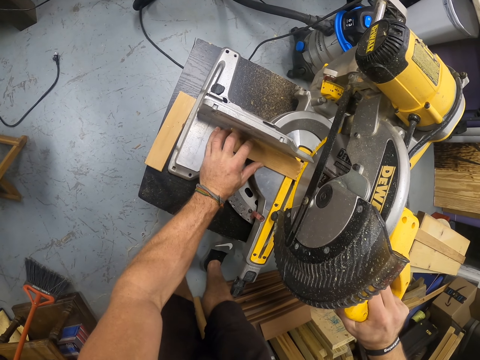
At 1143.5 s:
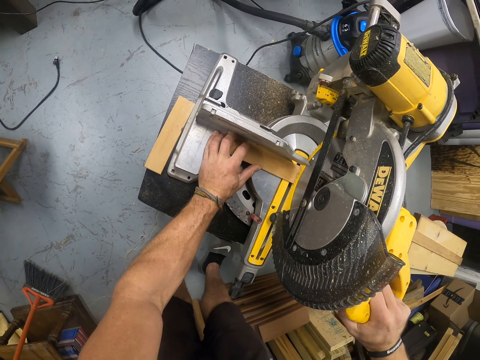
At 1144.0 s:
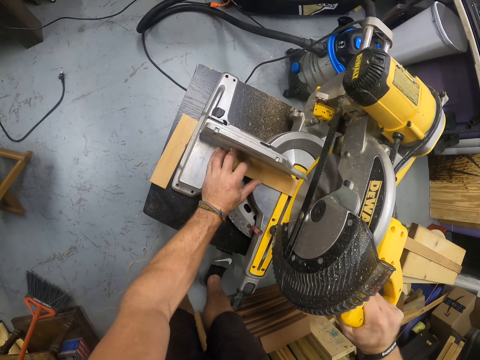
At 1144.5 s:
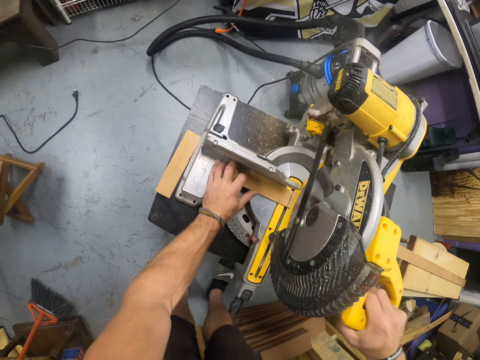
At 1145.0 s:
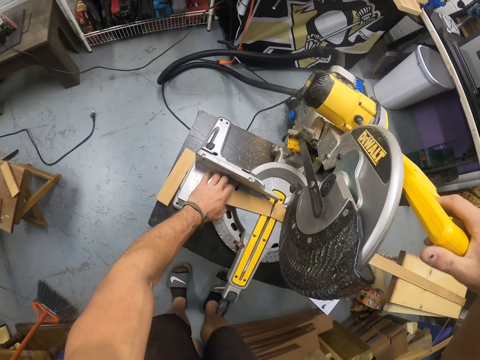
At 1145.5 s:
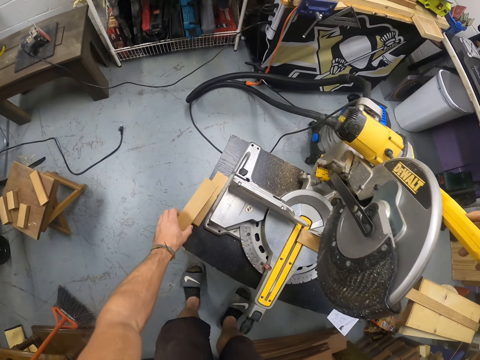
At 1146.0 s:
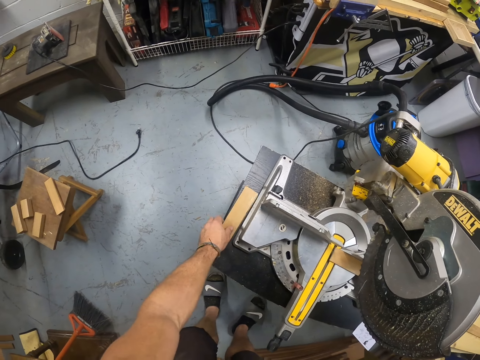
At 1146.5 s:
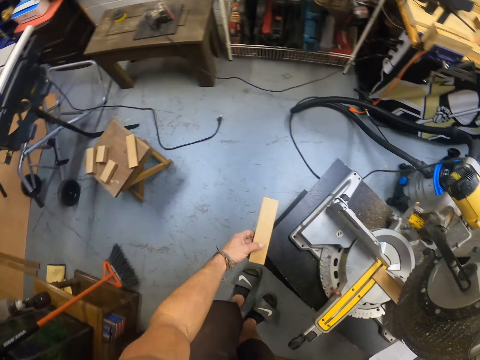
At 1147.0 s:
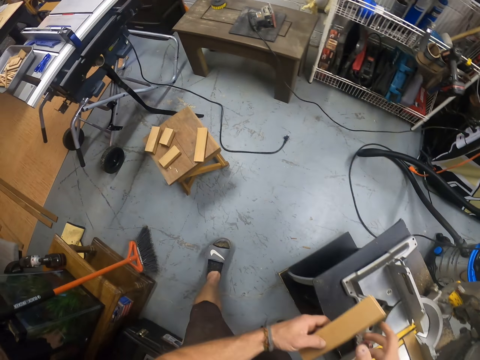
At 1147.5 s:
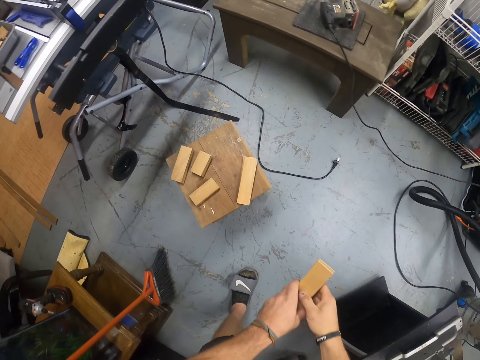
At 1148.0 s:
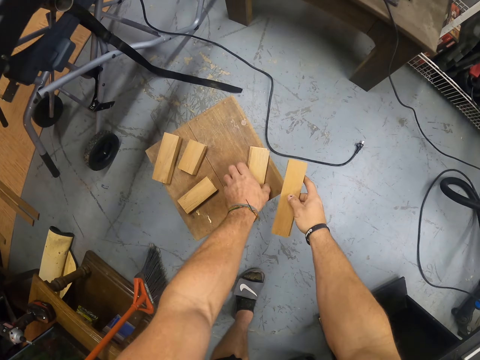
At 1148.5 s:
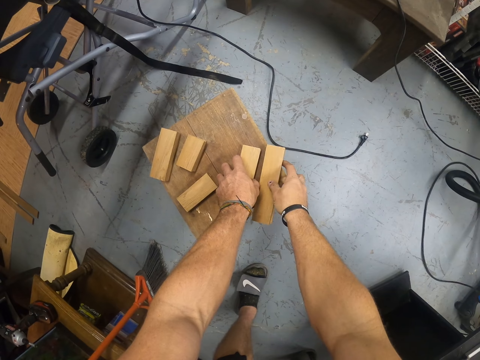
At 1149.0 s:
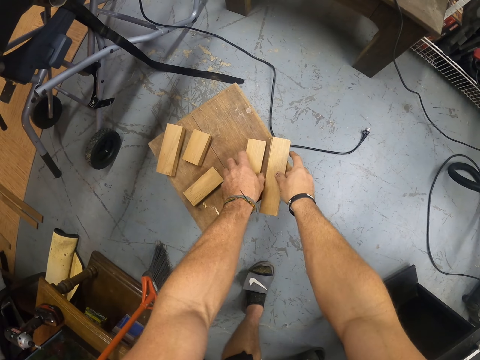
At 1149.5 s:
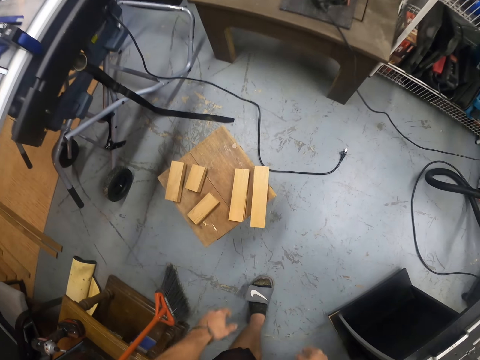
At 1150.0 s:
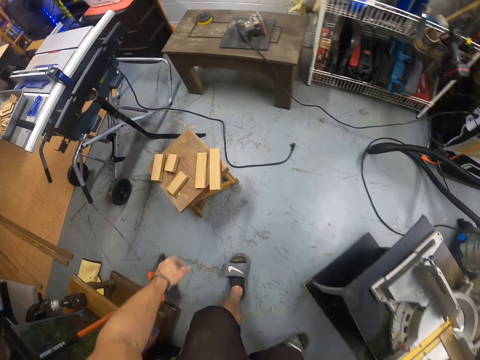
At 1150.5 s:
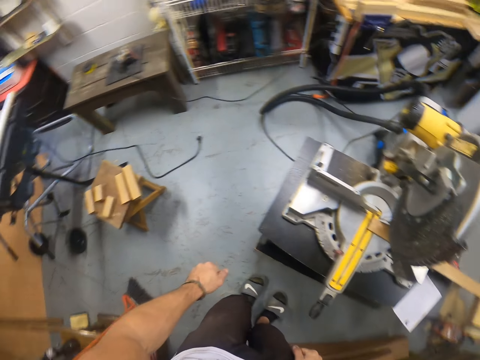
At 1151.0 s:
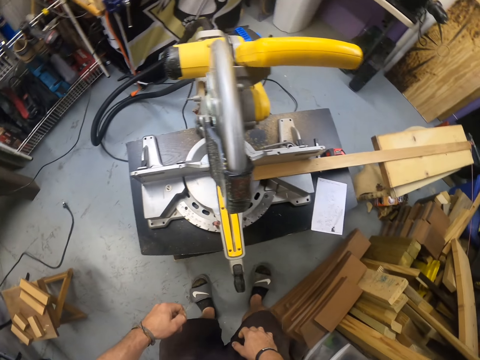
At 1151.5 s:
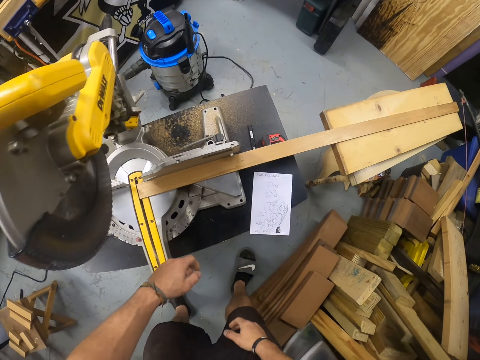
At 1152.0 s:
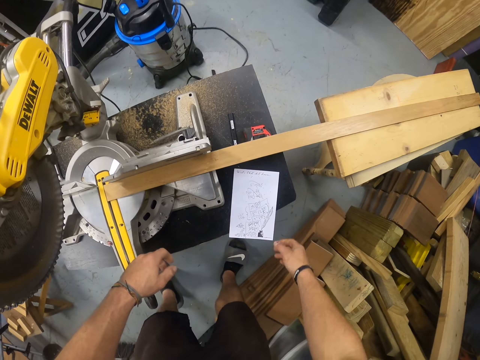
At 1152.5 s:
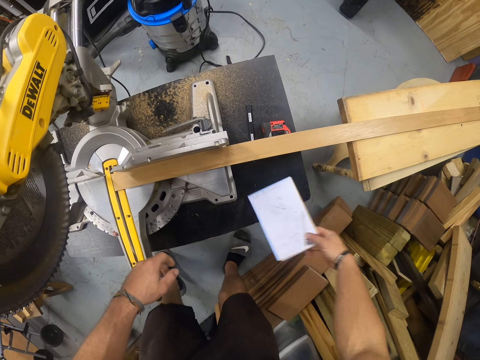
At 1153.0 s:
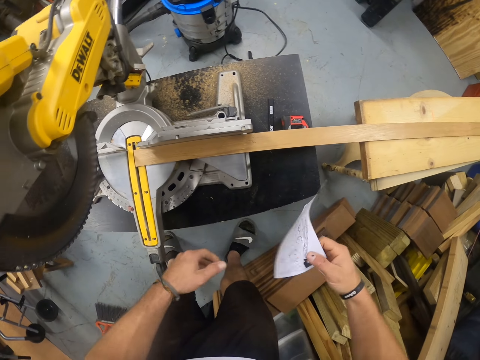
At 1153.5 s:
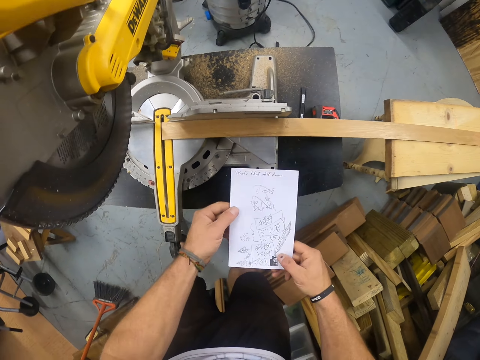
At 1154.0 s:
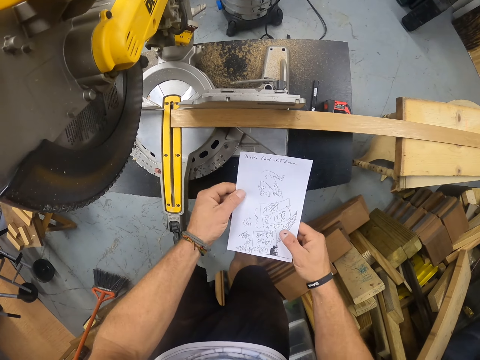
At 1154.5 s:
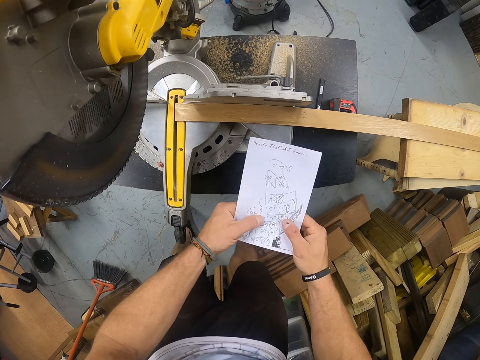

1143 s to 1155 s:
The camera wearer cuts the wood with the disc cutter. He picks the wood from the sawing machine with his left hand. He drops the wood on a pile of wood on the bench with his left hand. He picks the pile of wood from the bench with his left hand. He passes the pile of wood to his right hand from his left hand. He moves the pile of wood on the stool with his left hand. He drops the pile of wood on the stool with his left hand. He picks the paper from the bench with his right hand. He holds the paper with both hands.

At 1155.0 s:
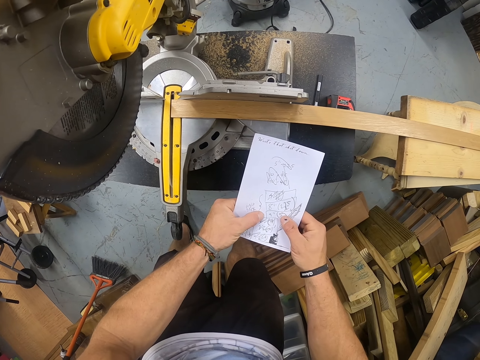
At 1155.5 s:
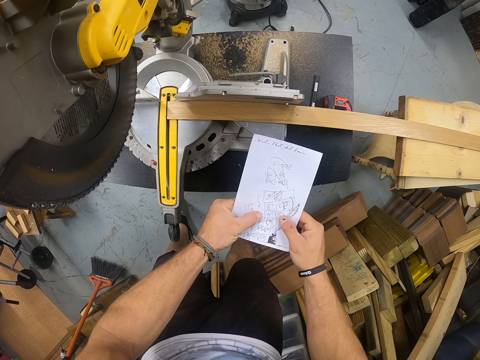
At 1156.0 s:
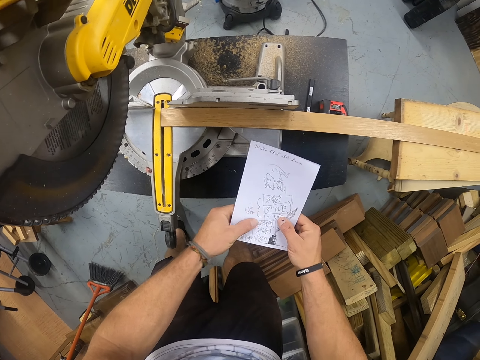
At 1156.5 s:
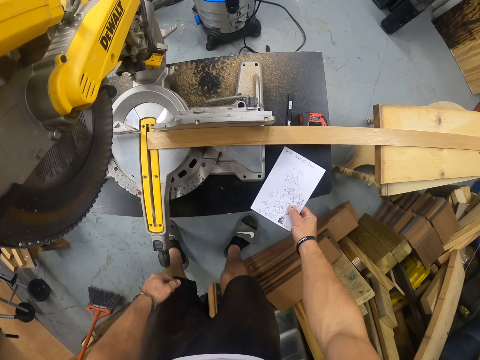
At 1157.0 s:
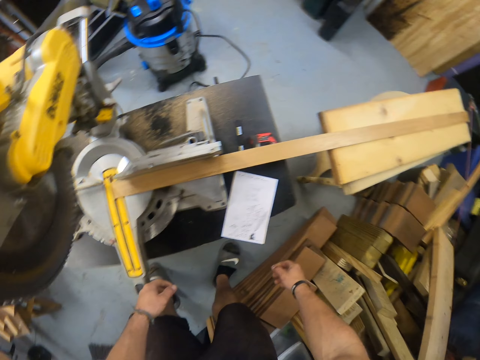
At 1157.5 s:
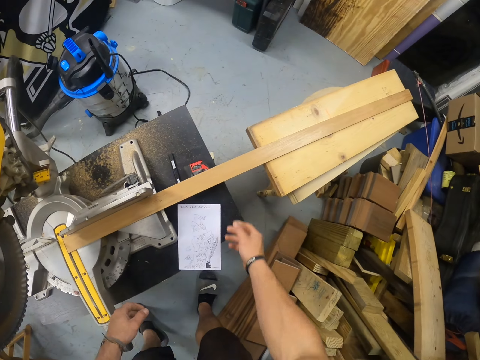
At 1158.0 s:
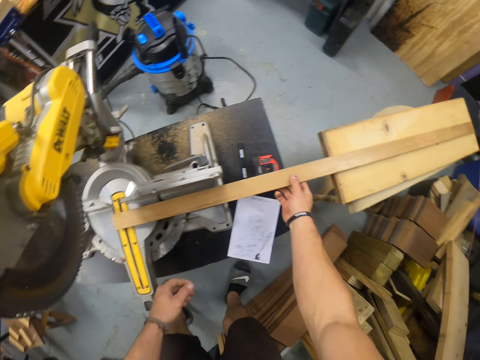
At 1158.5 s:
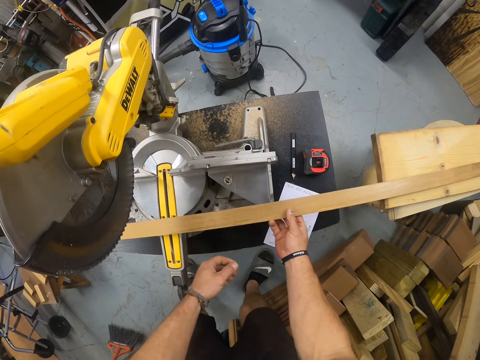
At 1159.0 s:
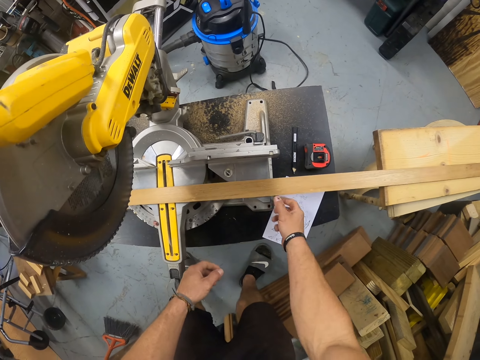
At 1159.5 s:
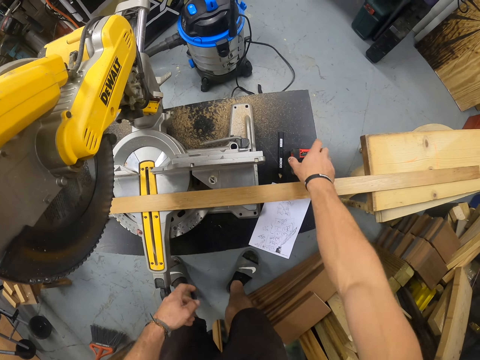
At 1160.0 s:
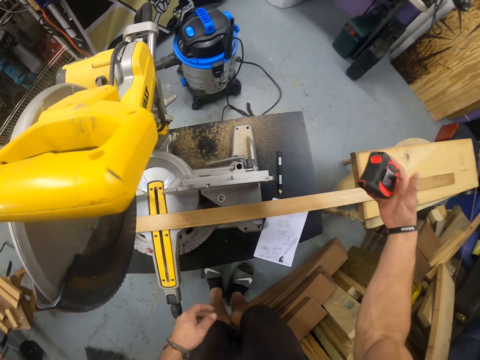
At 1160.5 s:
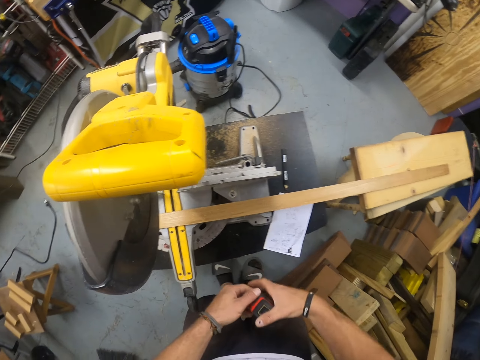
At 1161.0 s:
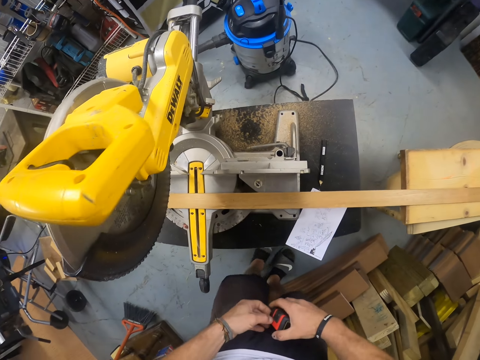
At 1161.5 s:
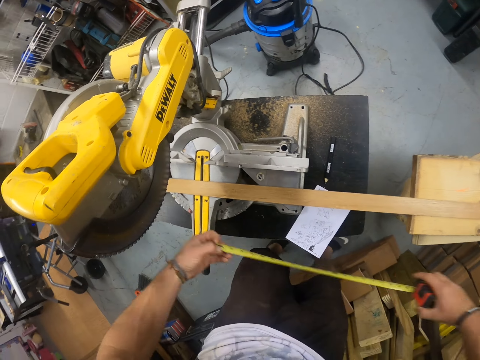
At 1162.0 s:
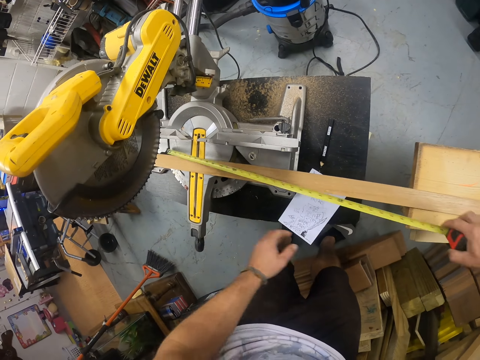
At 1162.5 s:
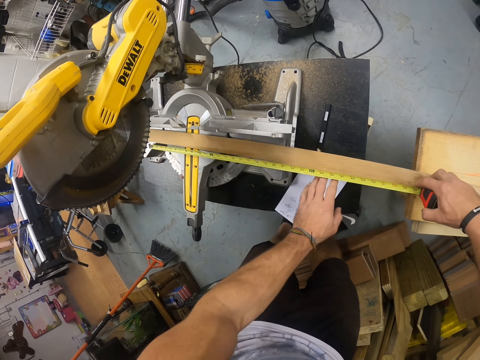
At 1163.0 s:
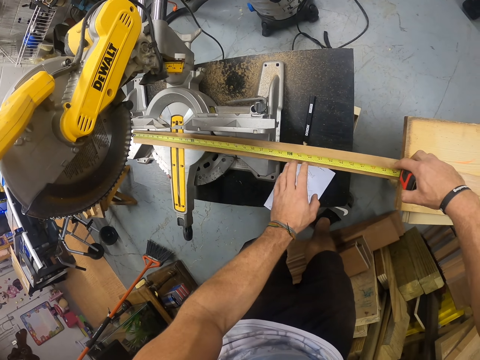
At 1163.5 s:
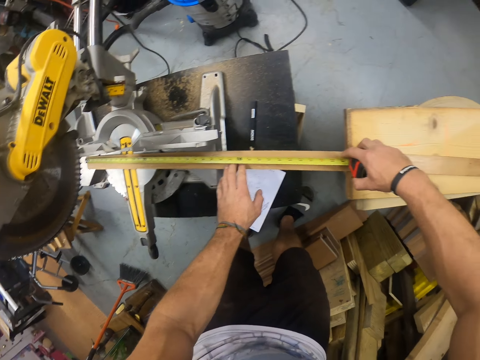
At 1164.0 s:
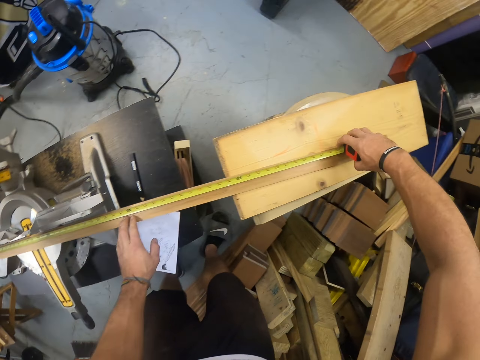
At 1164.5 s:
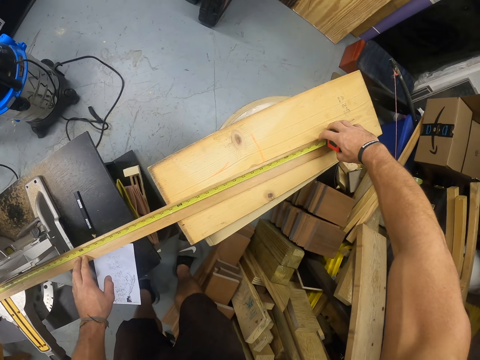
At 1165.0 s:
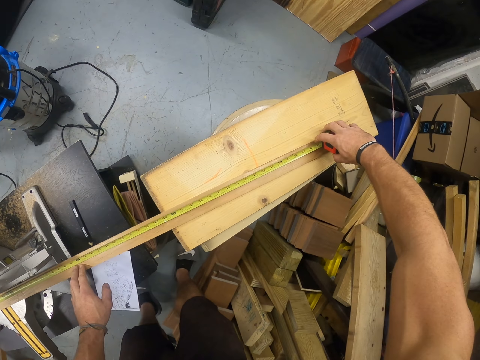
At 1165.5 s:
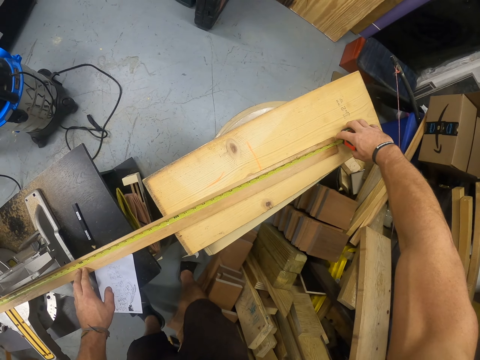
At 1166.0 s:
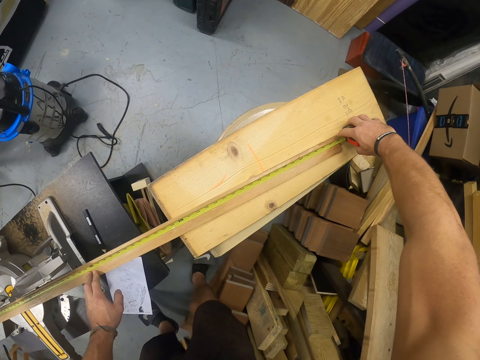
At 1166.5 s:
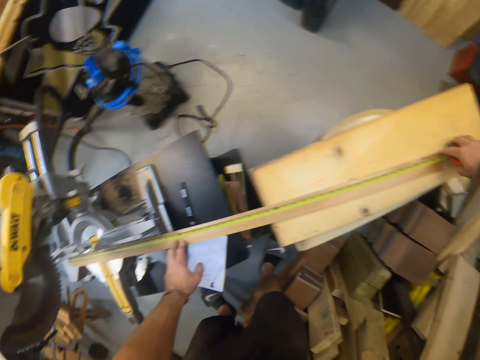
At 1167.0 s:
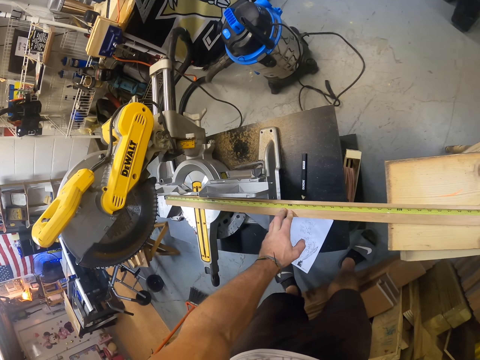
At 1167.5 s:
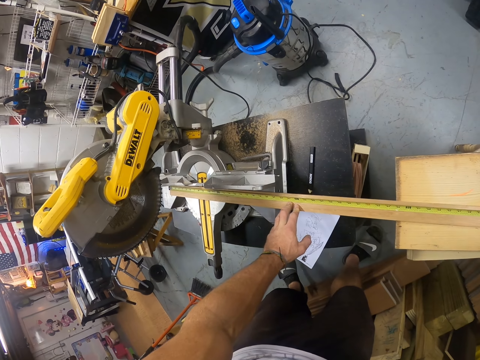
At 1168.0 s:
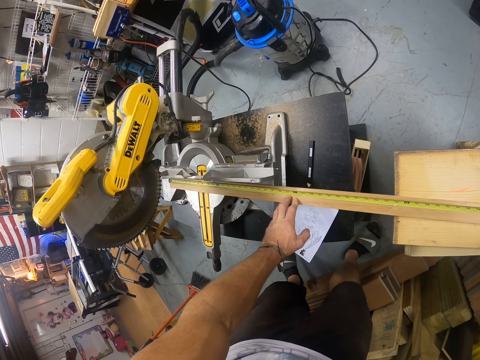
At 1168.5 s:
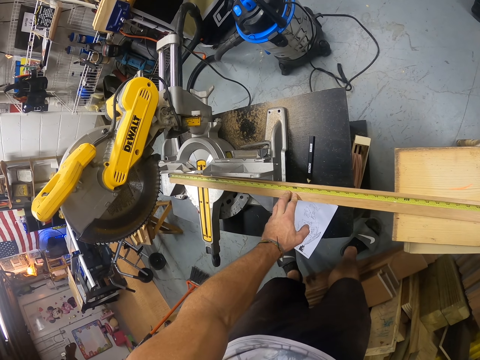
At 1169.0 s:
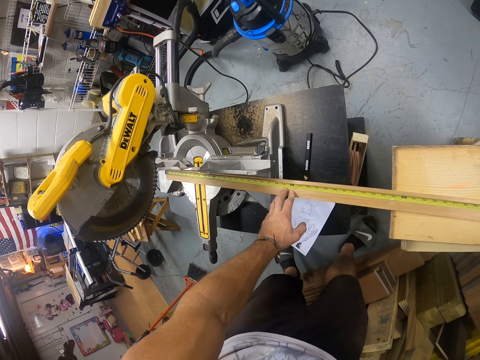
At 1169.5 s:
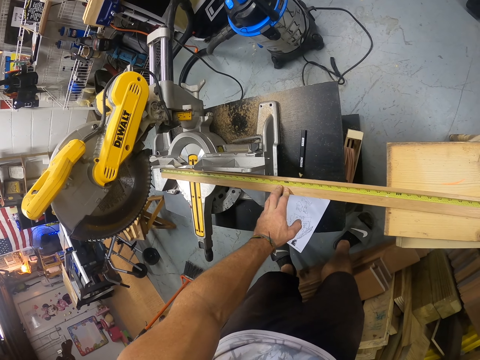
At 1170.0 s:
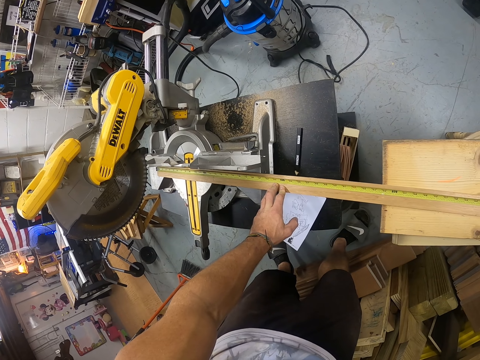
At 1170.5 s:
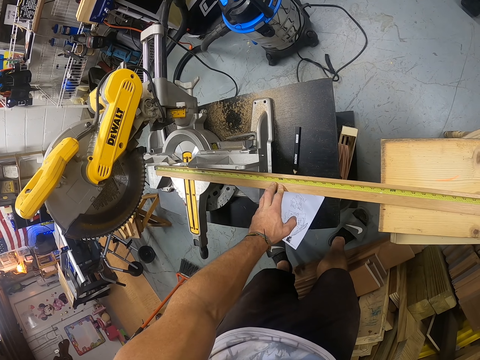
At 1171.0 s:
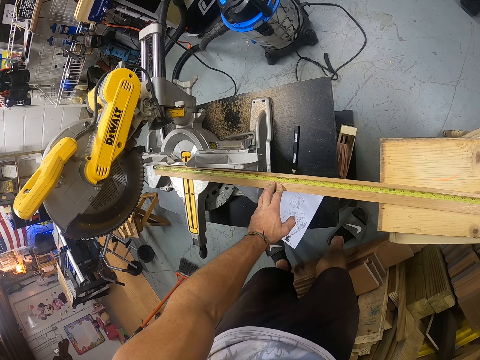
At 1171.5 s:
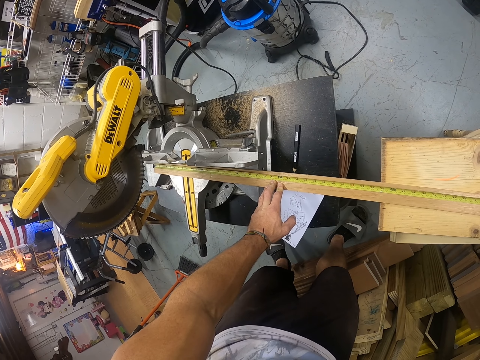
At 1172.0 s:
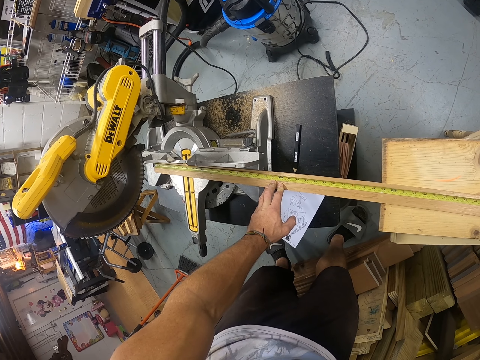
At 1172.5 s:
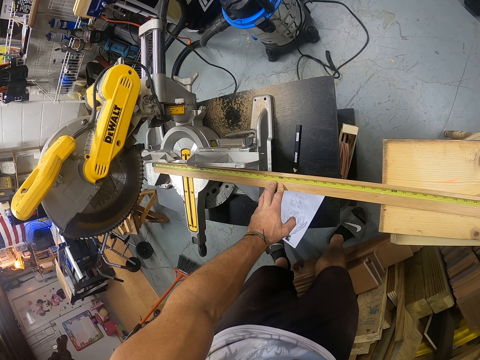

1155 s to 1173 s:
The camera wearer examines the sketch paper. He drops the paper on the bench with his right hand. He moves the wood to the sawing machine with his right hand. He picks the measuring tape from the bench with his right hand. He extends the measuring tape with both hands. He measures the wood on the sawing machine with the measuring tape in his right hand. He moves his left hand across the wood. He stares at the piece of wood.
